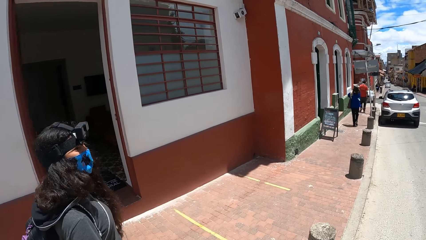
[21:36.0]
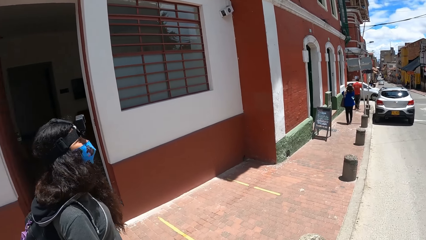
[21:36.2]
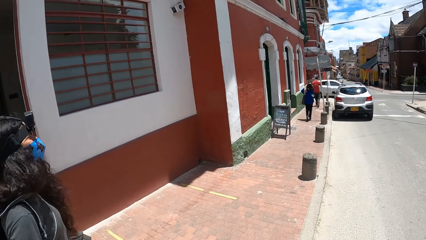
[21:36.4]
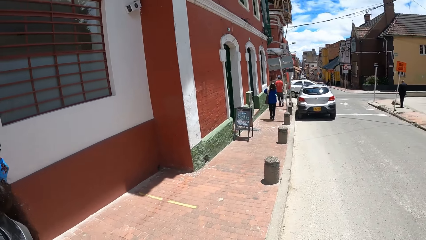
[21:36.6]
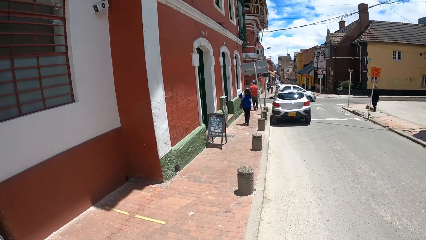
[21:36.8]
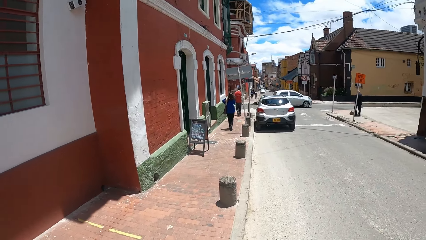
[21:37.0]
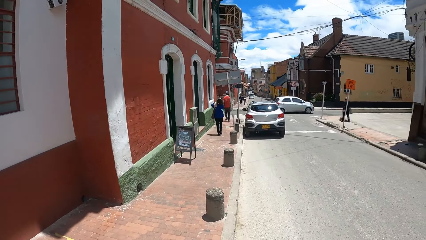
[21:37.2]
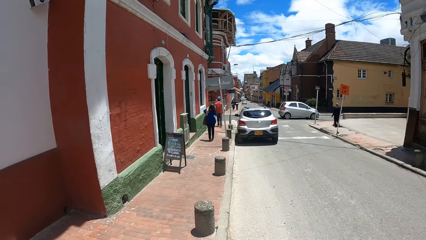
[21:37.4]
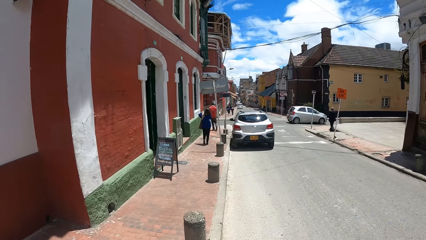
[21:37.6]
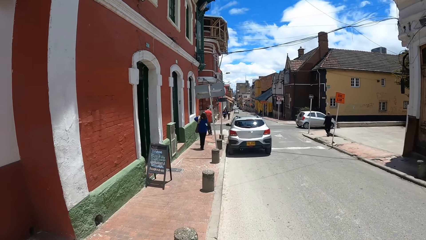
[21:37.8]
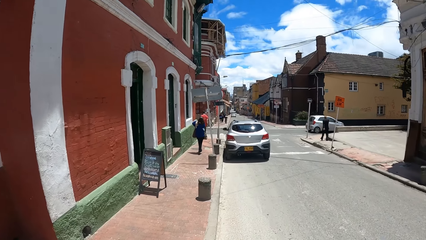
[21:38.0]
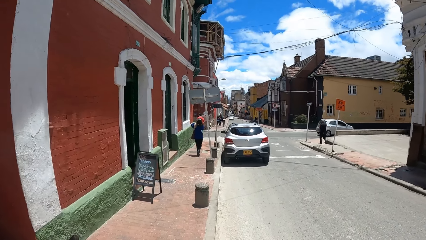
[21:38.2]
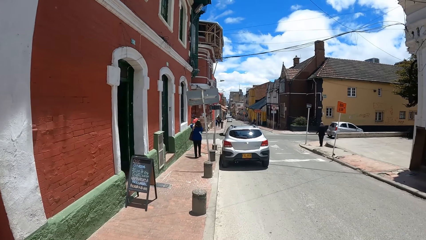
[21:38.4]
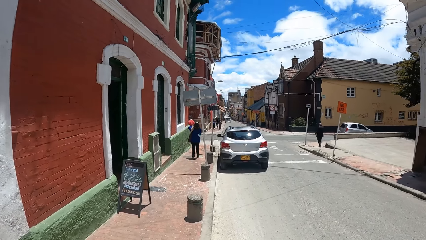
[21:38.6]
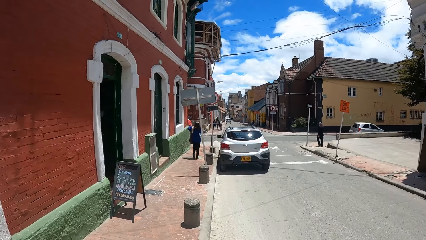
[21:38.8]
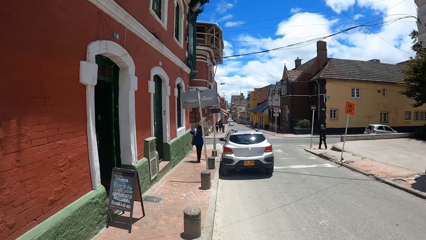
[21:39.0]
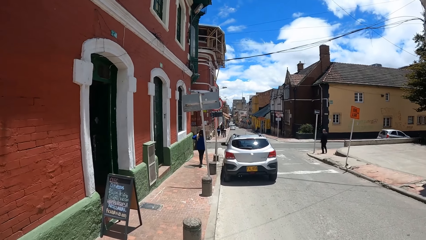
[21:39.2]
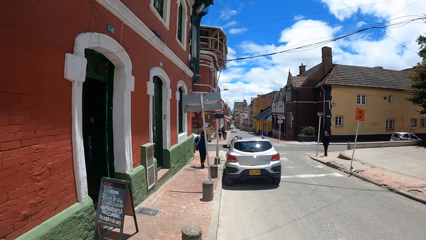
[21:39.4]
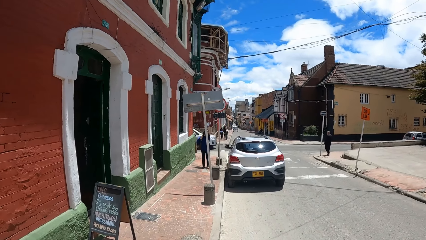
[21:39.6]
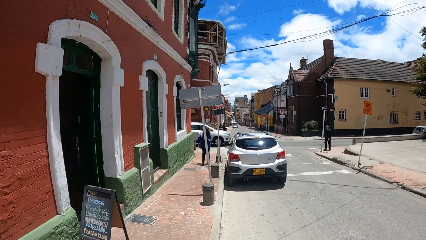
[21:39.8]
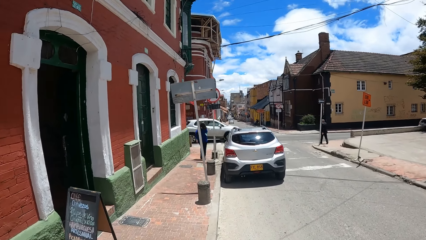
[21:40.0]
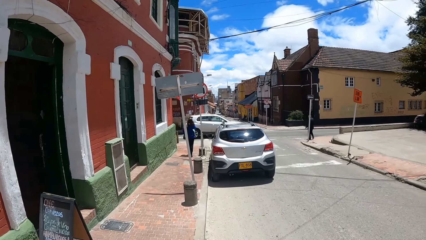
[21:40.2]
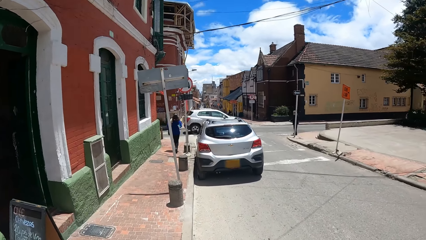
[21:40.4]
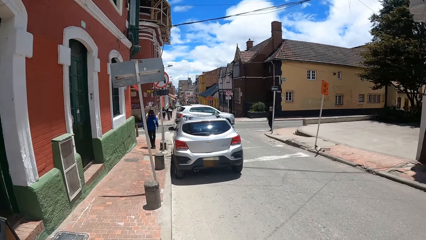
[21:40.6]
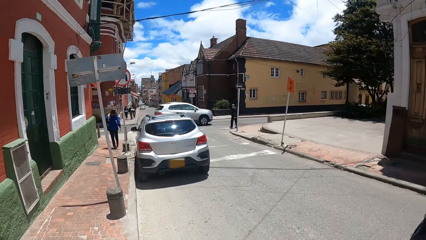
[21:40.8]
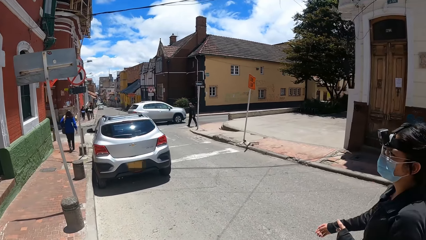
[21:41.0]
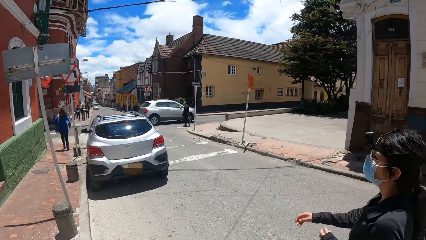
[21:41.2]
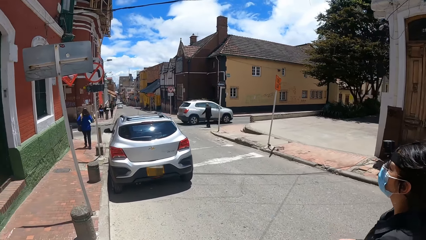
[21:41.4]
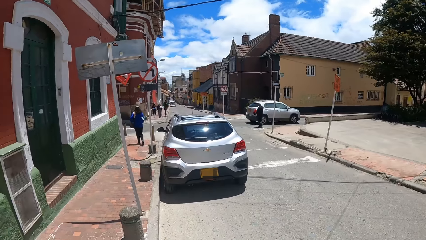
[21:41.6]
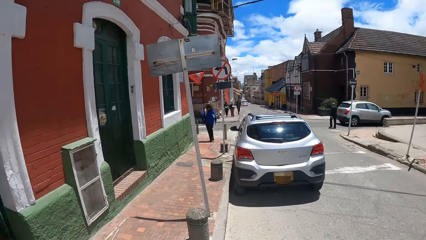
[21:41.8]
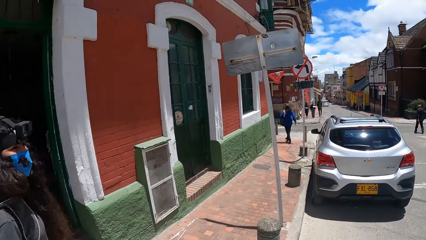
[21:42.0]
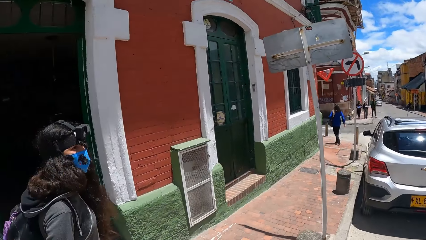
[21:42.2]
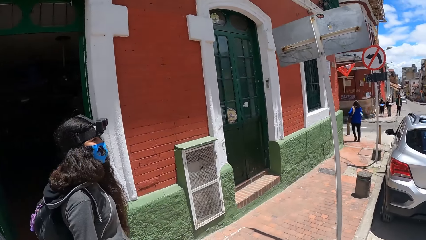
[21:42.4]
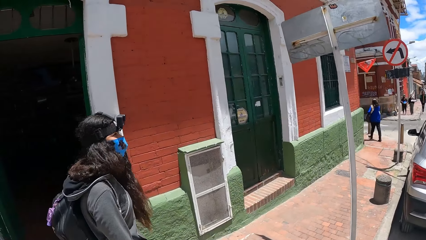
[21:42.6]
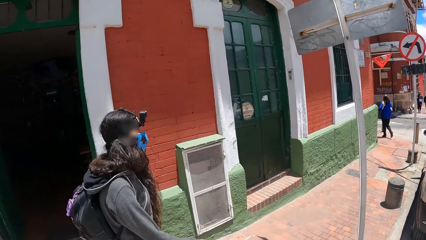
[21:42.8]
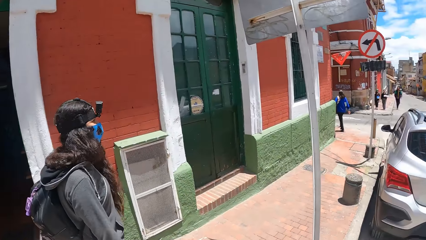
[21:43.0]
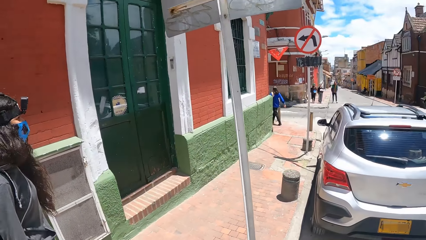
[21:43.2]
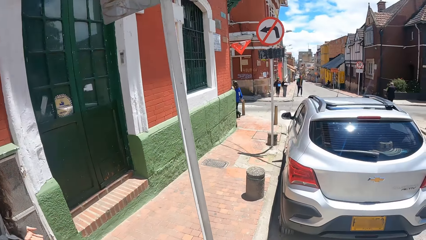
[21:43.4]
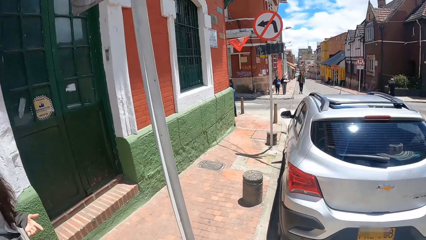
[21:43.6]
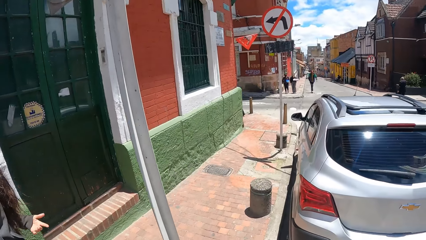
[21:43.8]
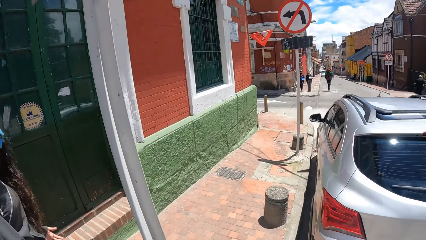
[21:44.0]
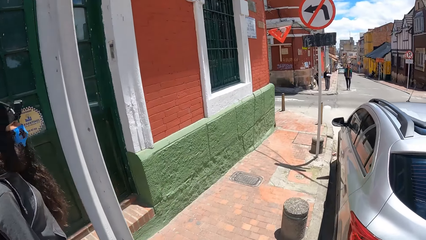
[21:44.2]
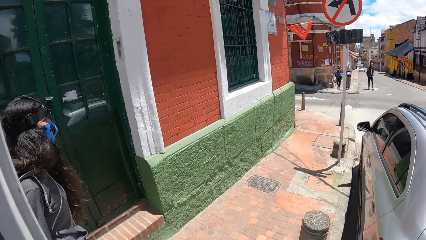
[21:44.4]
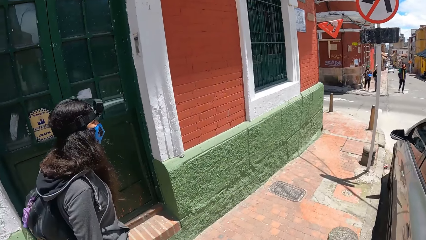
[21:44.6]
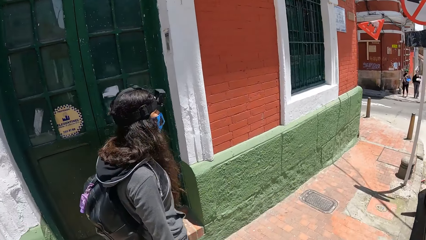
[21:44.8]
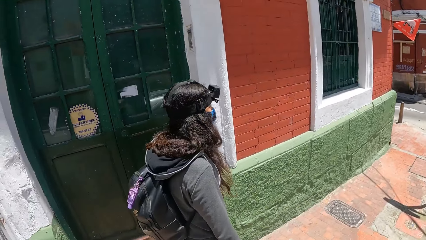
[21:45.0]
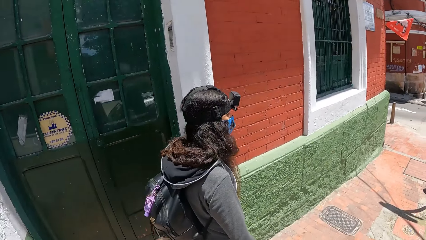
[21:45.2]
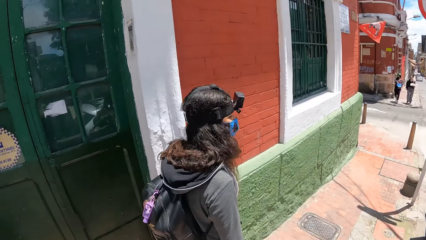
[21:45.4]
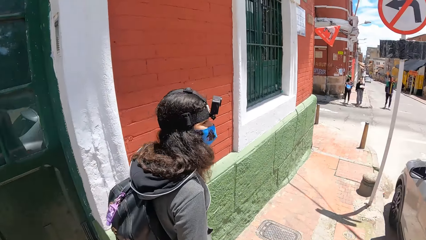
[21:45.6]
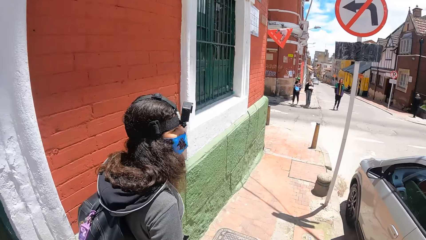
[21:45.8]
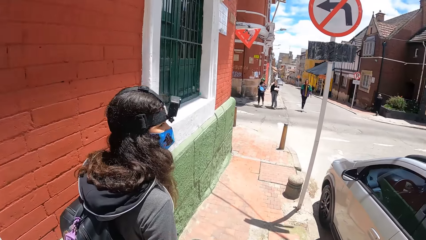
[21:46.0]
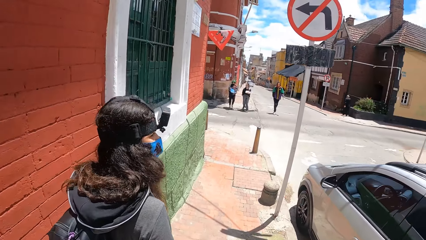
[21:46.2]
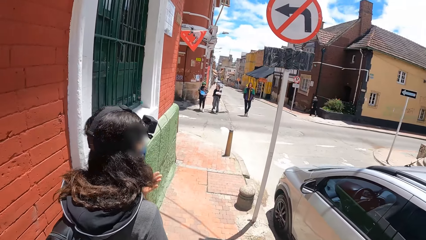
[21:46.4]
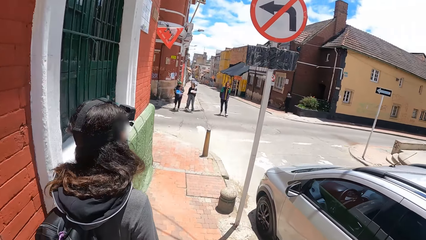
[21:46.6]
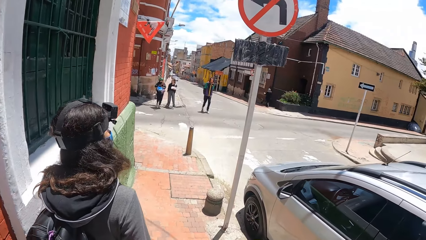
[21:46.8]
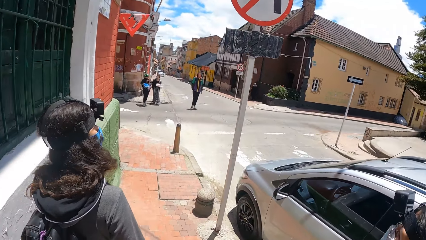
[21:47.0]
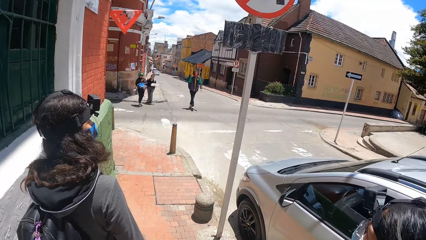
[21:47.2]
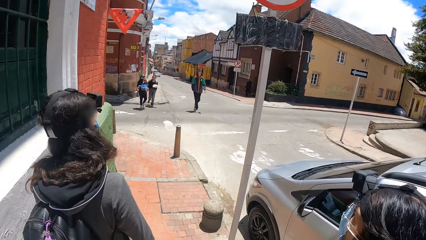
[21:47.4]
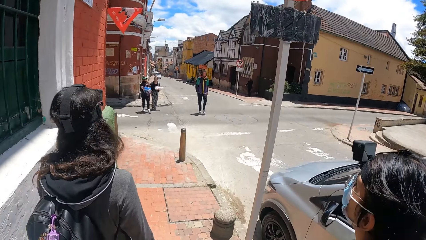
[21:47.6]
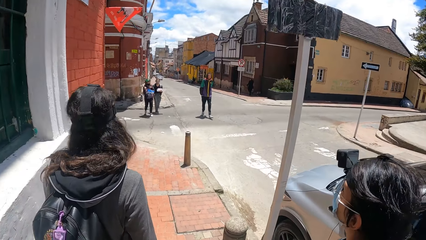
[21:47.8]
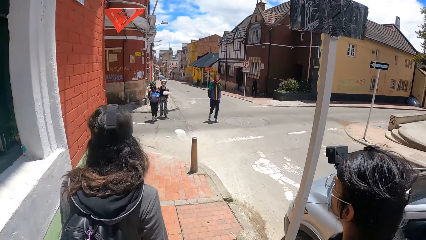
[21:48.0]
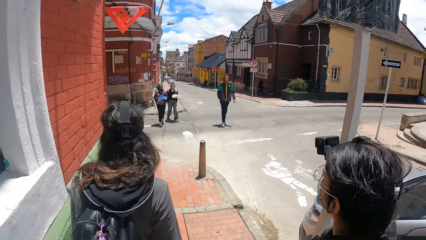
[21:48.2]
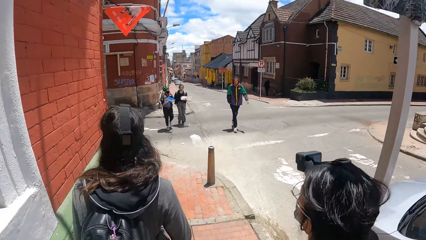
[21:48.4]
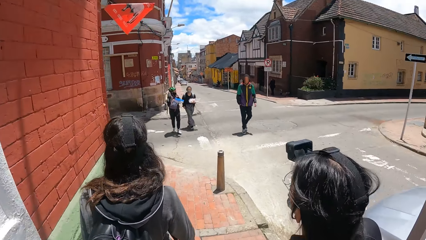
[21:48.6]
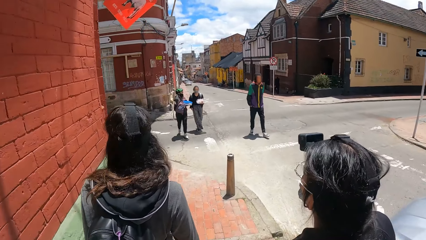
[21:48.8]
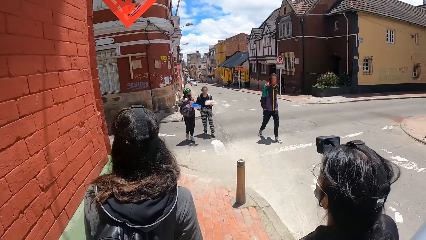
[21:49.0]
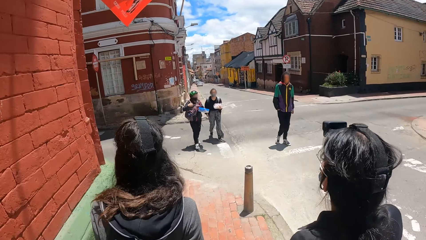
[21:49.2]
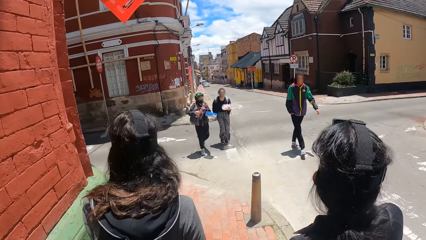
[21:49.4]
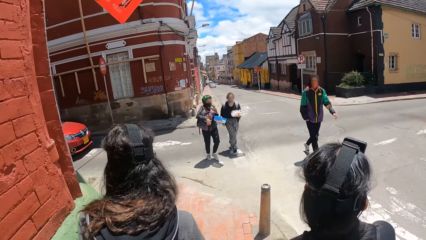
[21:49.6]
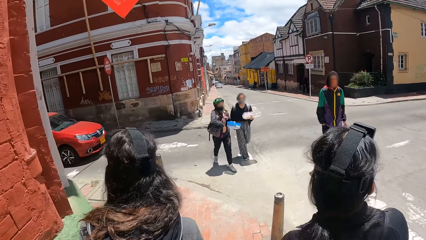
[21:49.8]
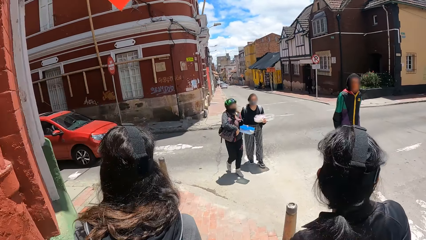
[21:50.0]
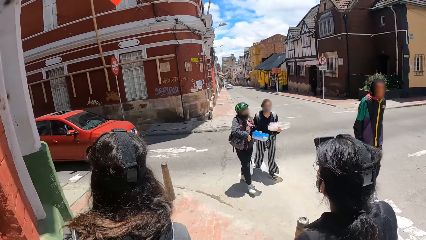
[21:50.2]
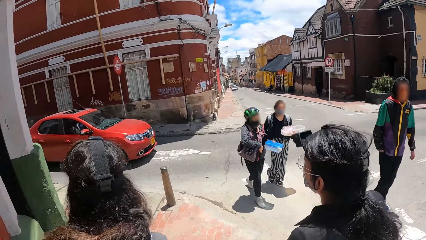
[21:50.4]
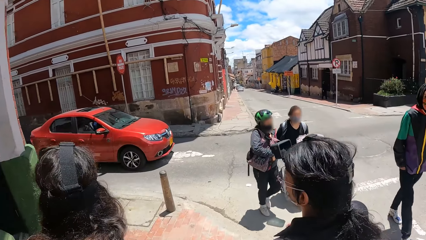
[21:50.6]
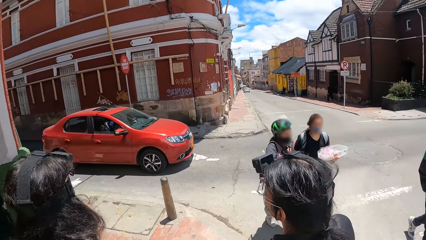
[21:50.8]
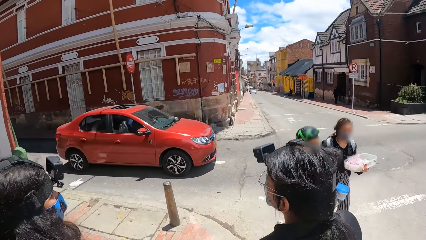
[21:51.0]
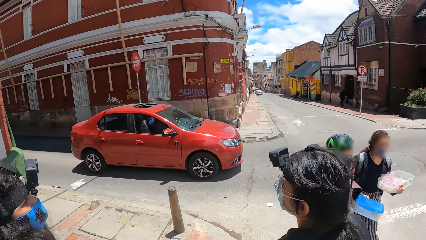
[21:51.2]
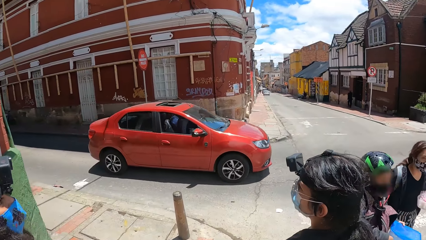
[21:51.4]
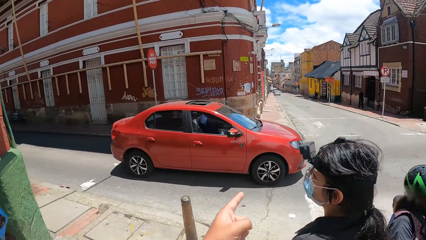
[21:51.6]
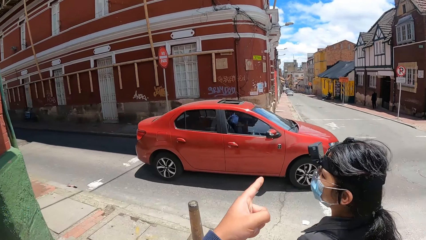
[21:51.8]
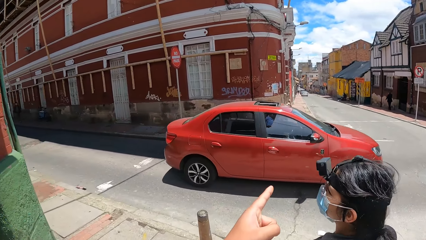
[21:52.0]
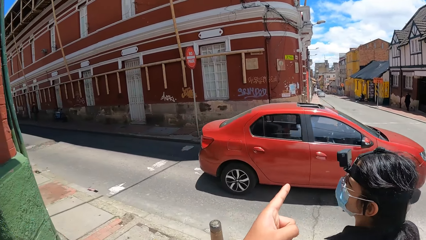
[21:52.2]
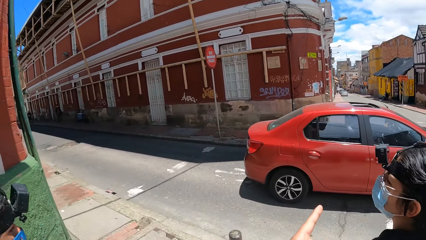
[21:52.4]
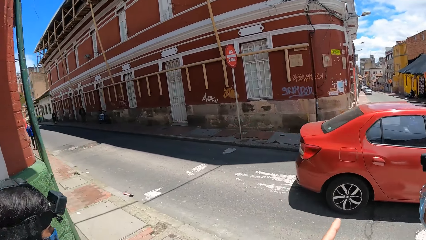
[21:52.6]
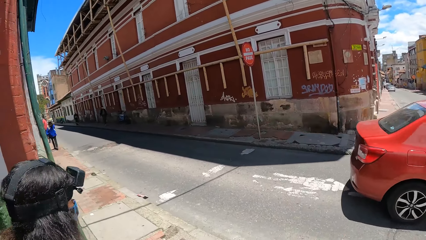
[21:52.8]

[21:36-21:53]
The camera wearer walks forward. She points with her left hand.
